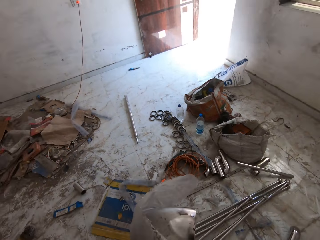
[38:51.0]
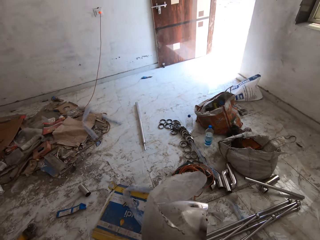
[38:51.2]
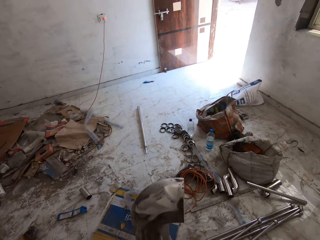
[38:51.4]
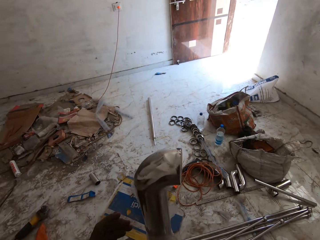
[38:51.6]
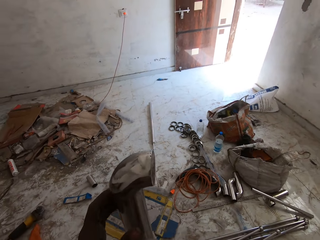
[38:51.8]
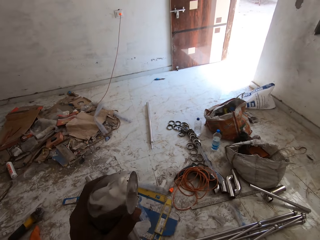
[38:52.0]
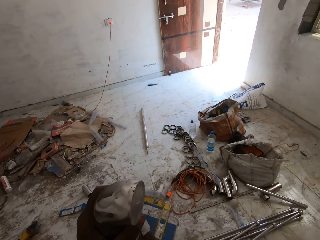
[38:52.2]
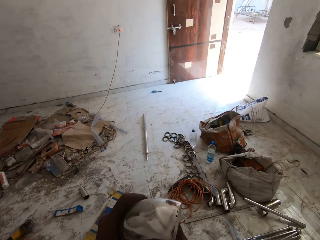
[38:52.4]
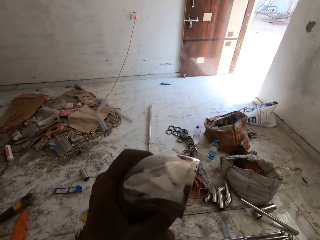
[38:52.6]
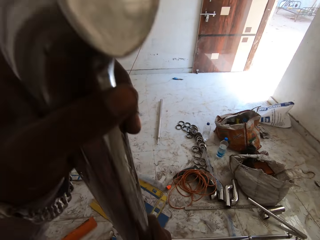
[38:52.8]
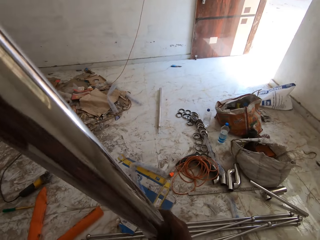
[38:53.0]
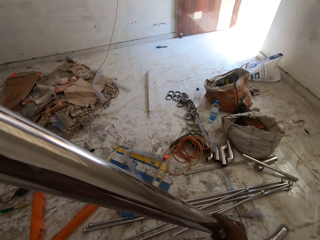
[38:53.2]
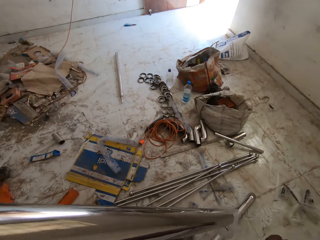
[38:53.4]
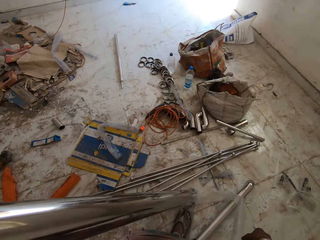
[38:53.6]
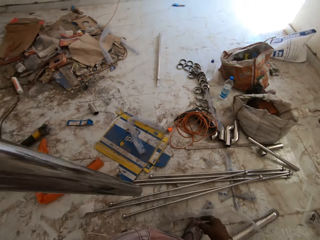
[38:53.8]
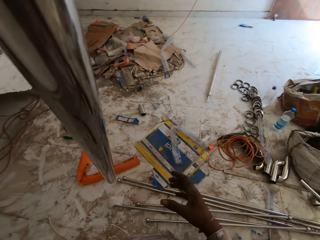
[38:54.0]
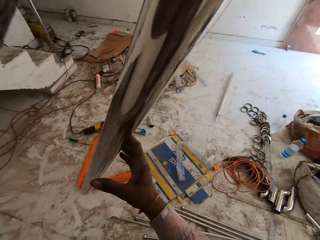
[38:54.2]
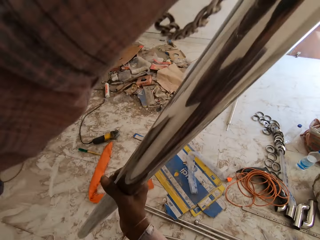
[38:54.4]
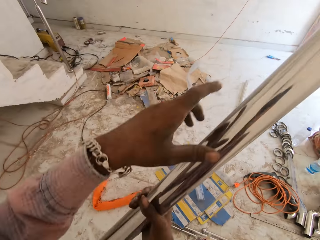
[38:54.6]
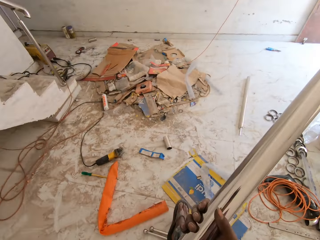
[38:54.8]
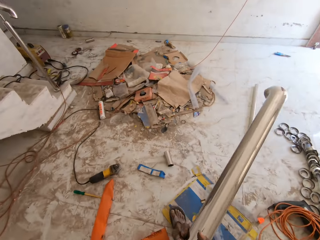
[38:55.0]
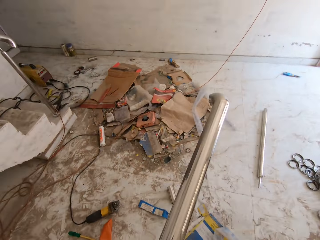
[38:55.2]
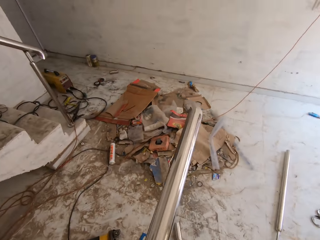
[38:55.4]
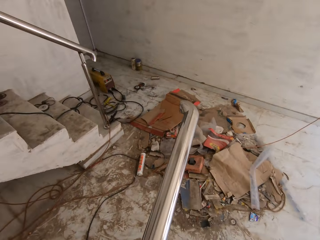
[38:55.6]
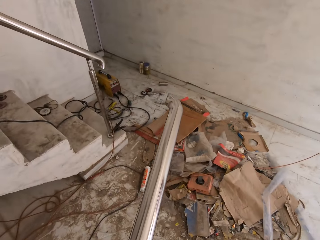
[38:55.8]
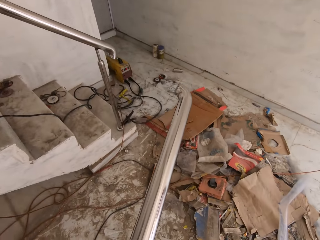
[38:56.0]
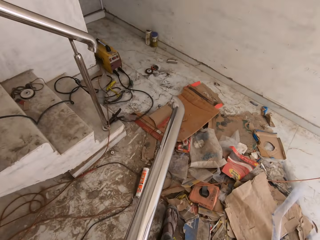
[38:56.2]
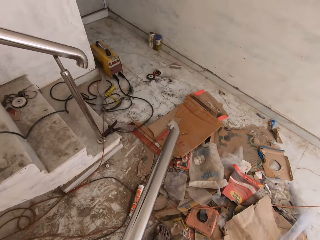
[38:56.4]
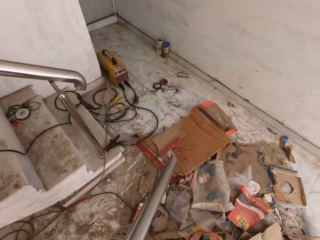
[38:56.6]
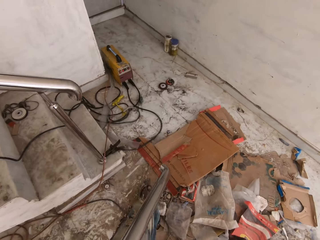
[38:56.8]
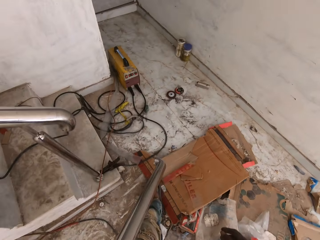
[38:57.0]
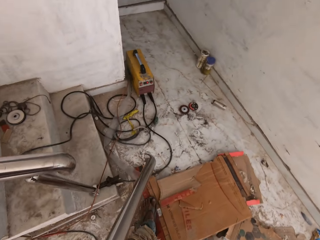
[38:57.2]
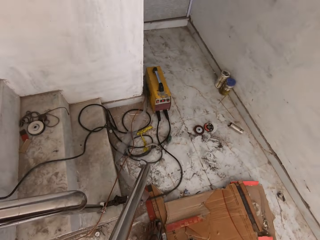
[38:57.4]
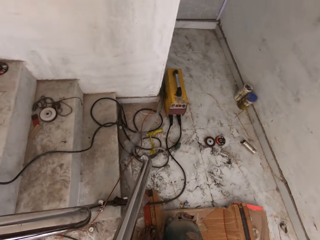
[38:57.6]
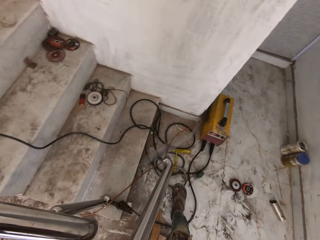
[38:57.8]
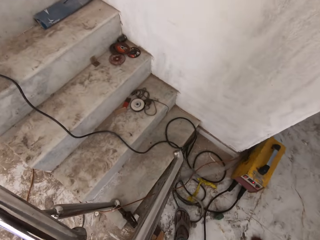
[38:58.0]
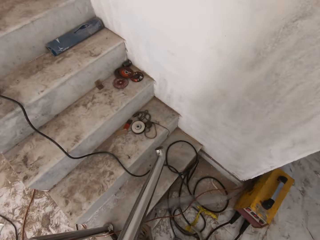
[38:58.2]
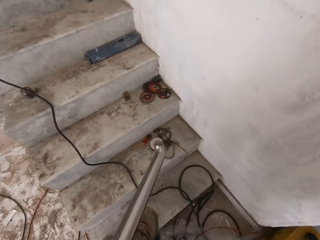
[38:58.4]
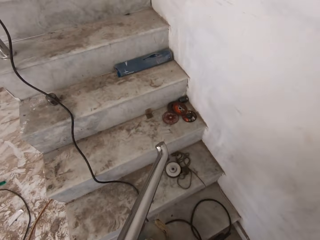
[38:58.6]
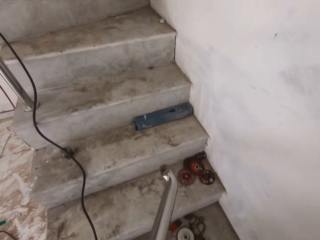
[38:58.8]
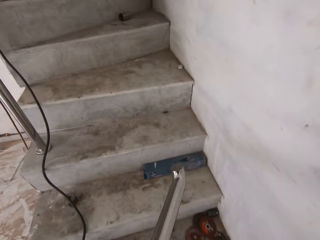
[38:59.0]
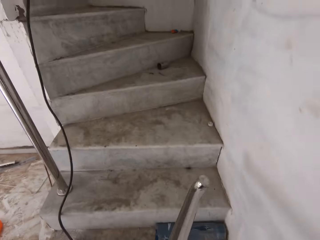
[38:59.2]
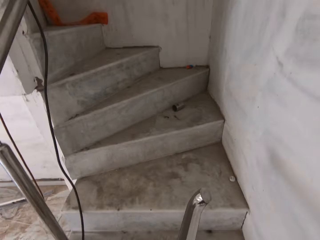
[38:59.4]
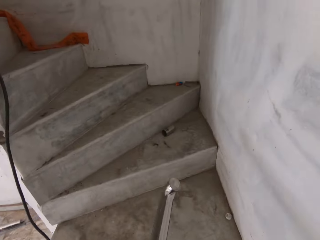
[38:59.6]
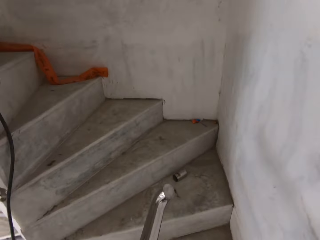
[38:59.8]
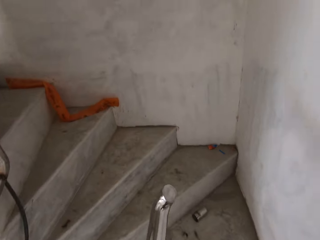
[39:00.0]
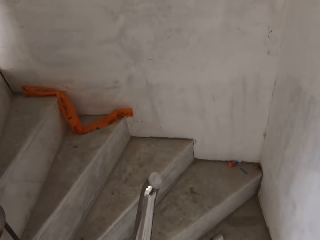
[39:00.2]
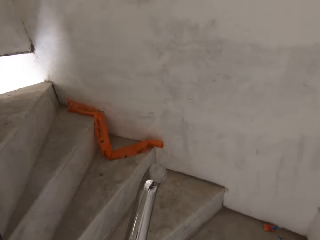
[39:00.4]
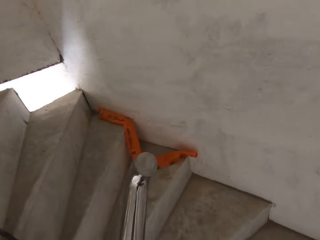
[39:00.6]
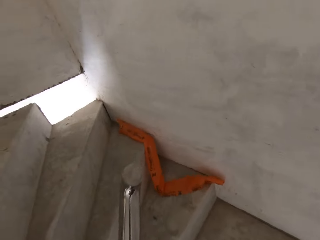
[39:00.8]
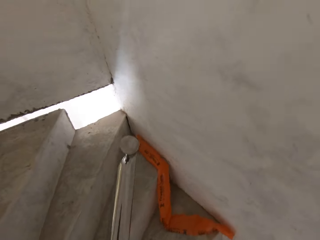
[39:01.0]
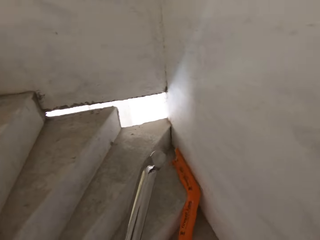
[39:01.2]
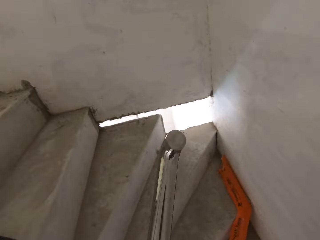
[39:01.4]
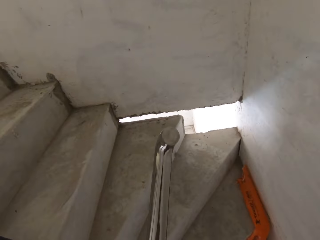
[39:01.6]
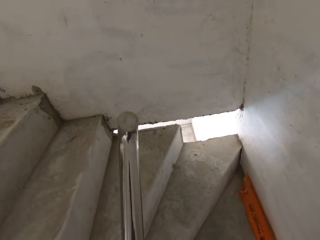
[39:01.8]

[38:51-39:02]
The camera wearer removes the plastic case from the metal handrail with his left hand. He holds the metal handrail in his left hand. He removes the plastic case from the metal handrail with his right hand. He lifts the metal. He holds the metal handrail in both hands. He puts the metal on his right hand. He holds the metal handrail in his left hand. He carries the metal. He climbs the stairs with the metal.

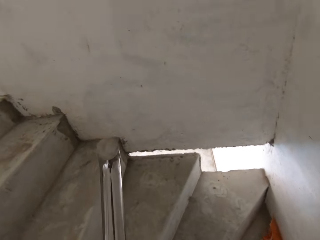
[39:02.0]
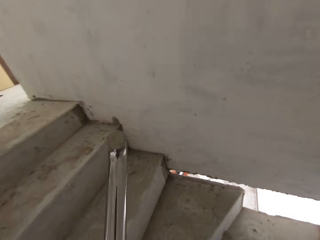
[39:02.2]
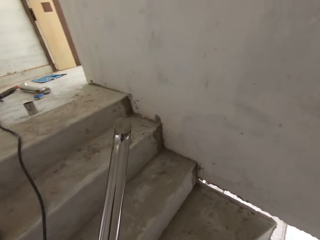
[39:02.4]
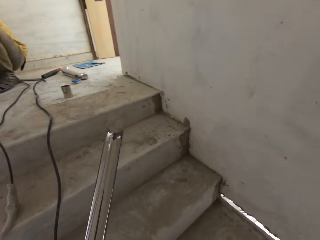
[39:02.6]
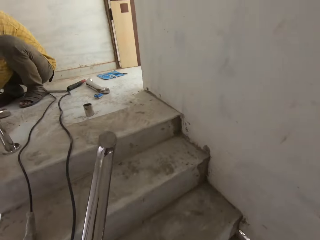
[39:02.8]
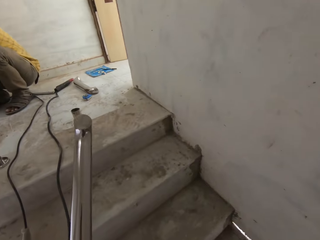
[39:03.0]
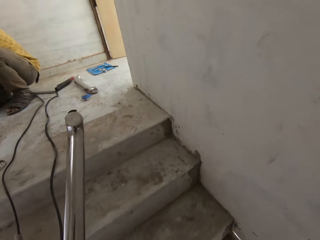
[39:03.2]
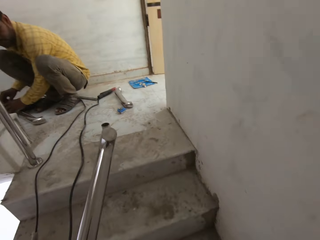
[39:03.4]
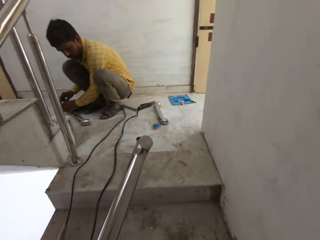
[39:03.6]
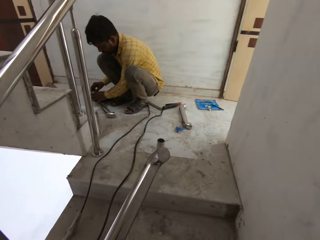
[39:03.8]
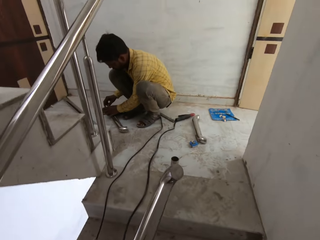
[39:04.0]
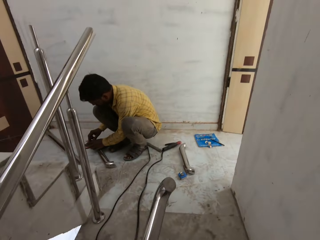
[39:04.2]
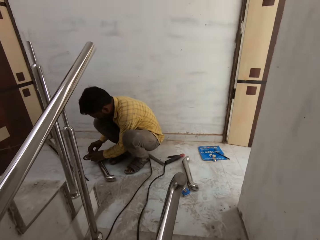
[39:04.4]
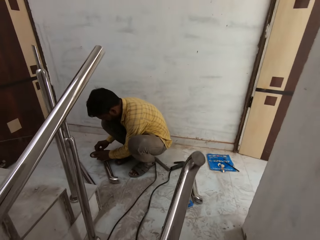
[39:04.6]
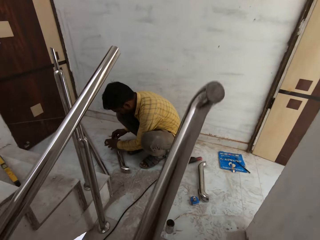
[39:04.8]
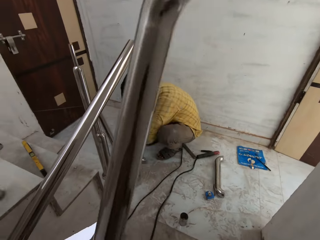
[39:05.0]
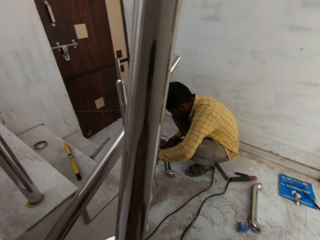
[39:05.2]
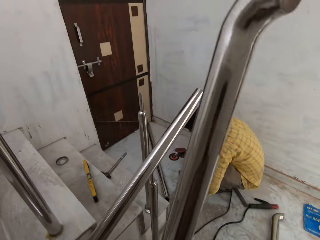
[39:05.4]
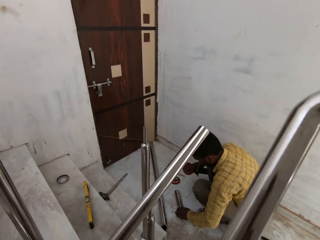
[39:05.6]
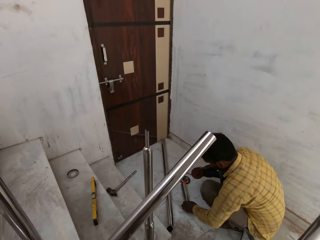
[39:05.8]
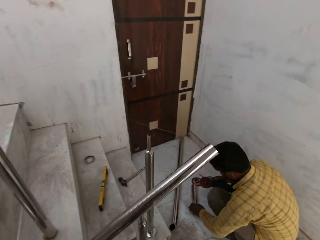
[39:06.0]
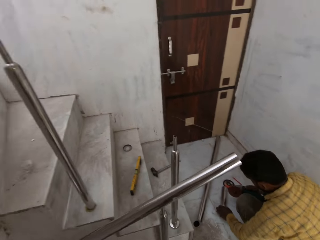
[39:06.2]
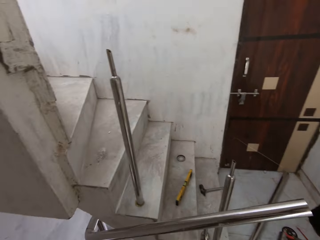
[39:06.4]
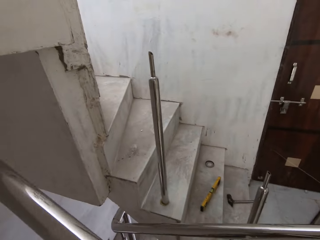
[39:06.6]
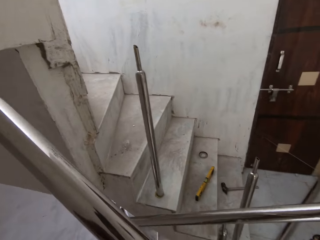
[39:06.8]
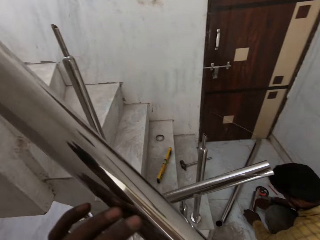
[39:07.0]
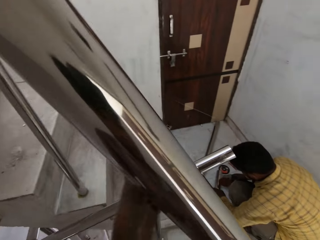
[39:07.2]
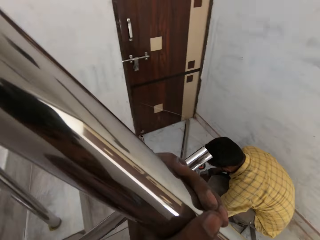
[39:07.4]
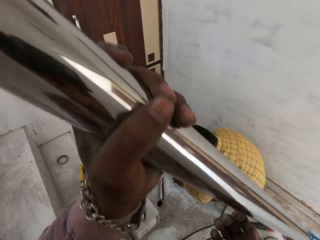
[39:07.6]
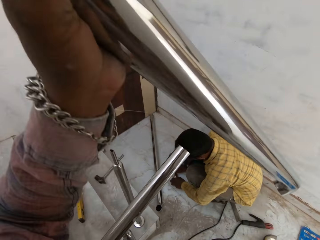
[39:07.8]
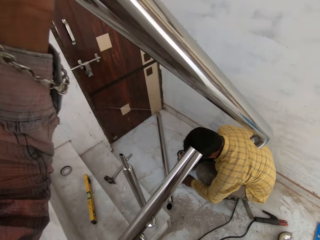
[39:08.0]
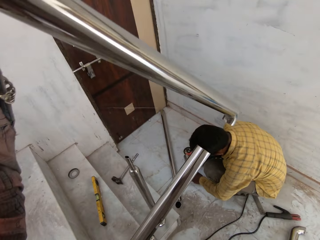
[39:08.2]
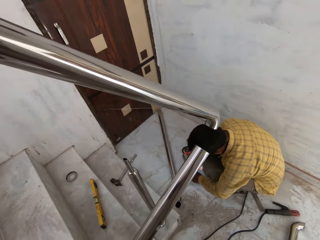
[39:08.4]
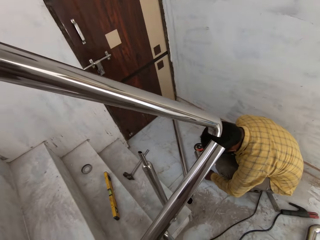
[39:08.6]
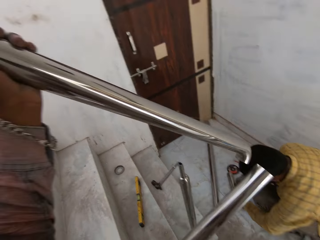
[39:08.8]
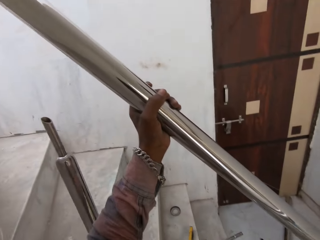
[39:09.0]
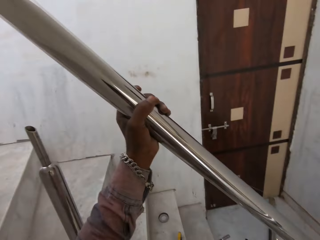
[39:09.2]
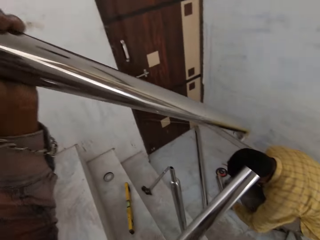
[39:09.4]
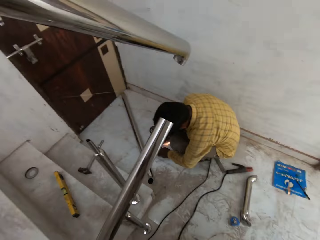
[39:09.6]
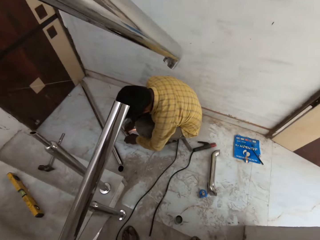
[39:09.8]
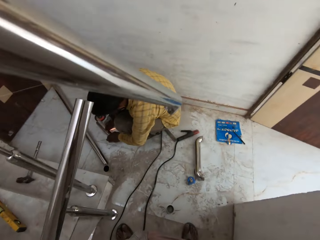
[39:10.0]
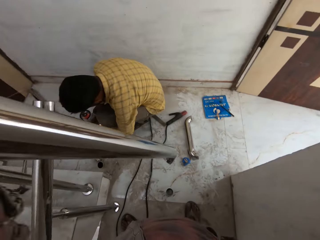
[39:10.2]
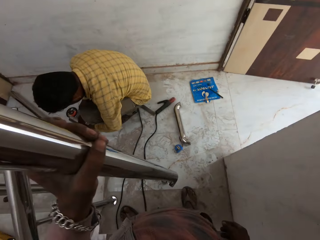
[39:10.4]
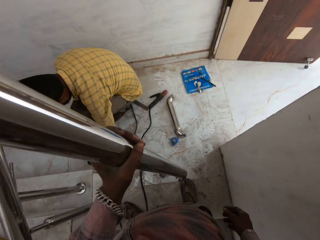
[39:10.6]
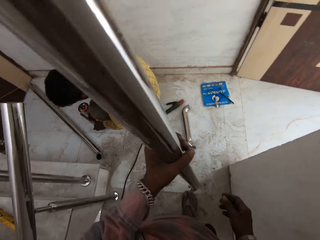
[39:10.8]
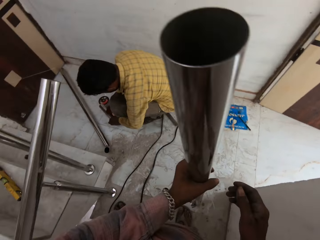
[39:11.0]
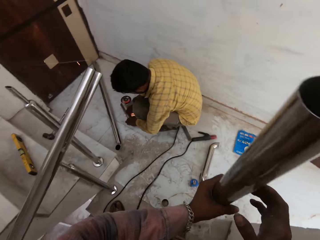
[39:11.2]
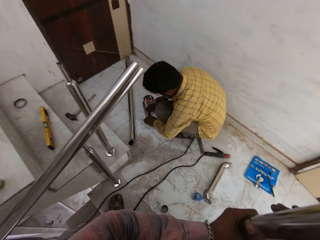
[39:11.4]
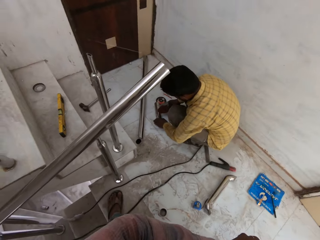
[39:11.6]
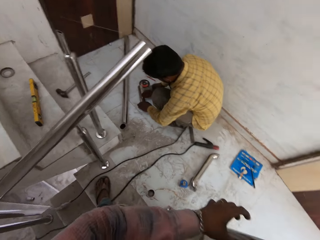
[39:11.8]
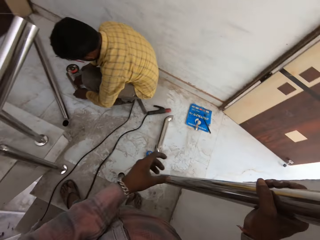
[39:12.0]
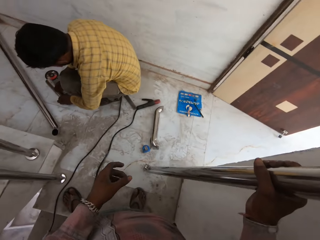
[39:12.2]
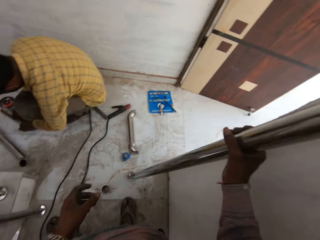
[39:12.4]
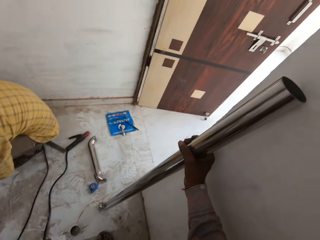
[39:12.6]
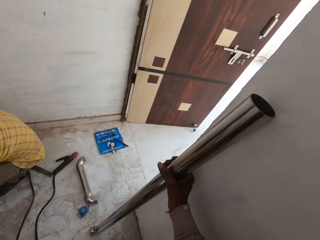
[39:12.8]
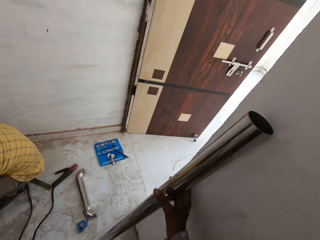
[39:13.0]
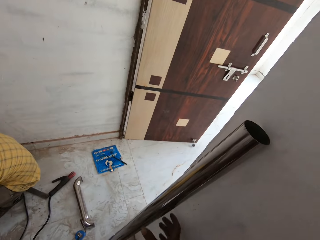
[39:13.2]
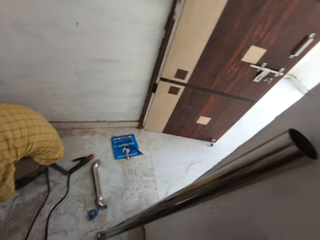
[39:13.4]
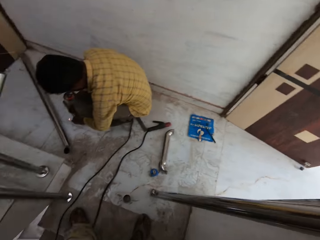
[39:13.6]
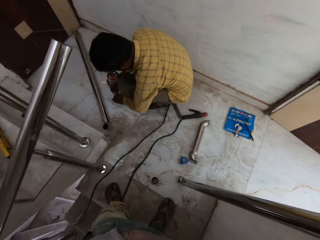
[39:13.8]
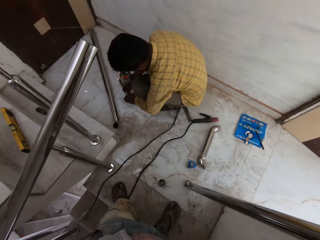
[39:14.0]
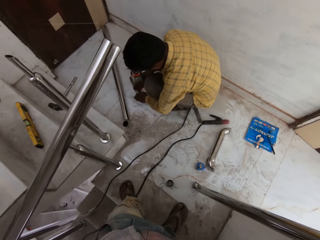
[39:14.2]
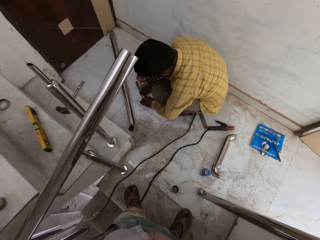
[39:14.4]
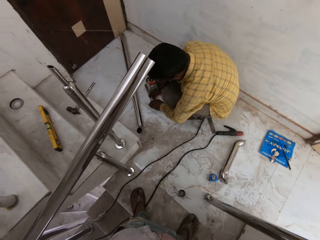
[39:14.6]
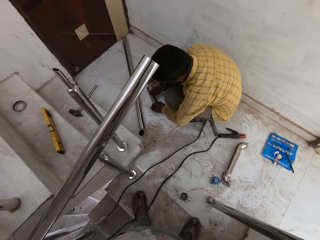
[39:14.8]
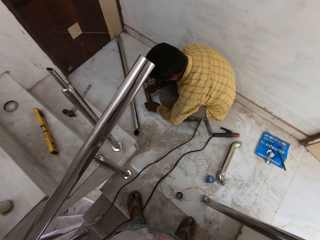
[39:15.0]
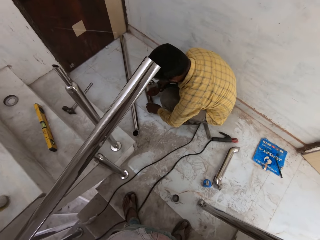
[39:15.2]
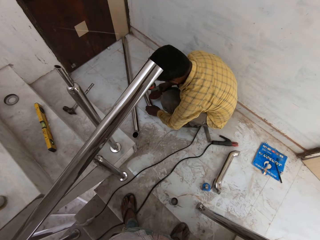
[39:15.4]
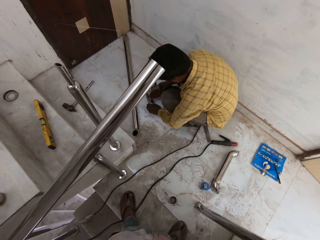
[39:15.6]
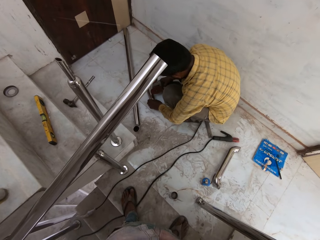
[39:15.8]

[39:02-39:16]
The man holds a metal handrail on the floor with both hands. He holds a rotary cutter in his right hand. He moves the metal handrail on the floor with his left hand. The camera wearer lifts the metal. He pulls the metal slightly. He passes the metal handrail to his right hand with his left hand. He leans the metal handrail on the wall with his right hand.
